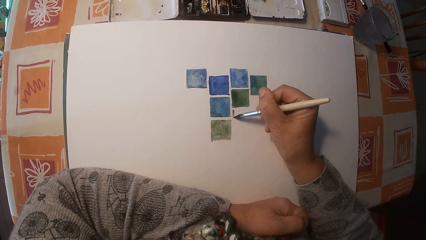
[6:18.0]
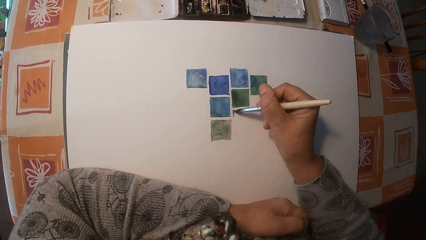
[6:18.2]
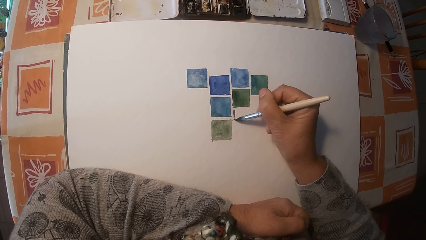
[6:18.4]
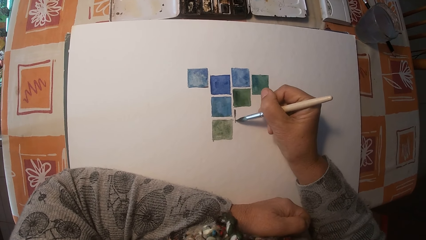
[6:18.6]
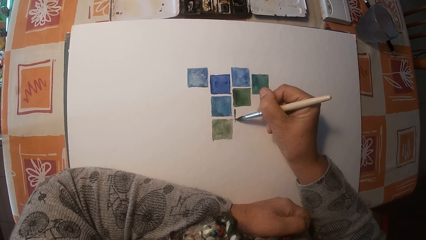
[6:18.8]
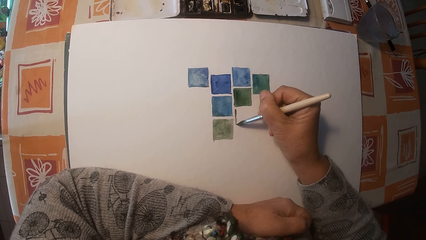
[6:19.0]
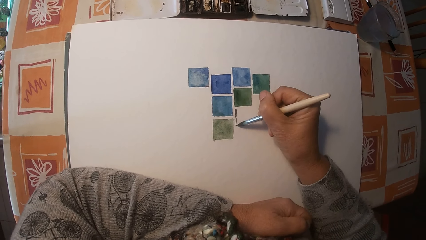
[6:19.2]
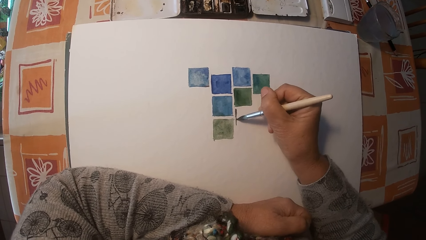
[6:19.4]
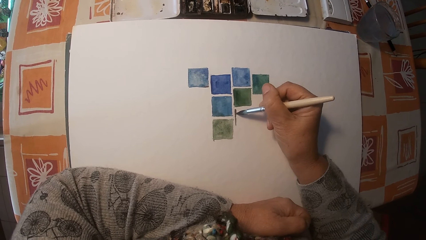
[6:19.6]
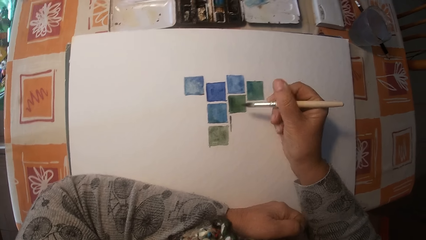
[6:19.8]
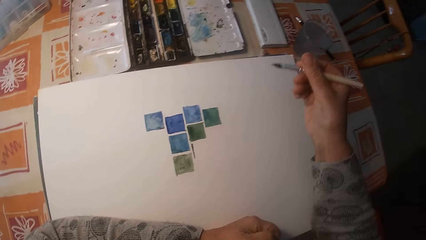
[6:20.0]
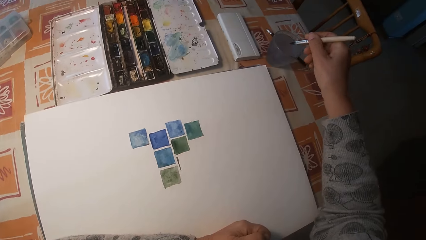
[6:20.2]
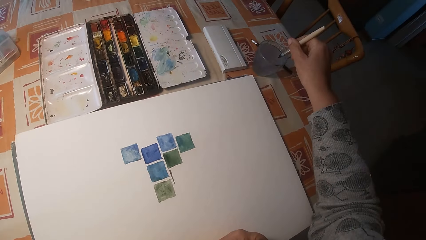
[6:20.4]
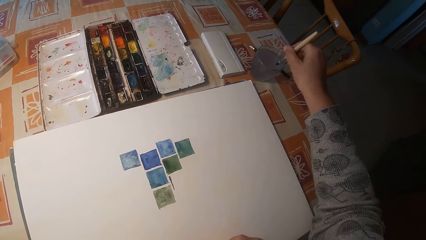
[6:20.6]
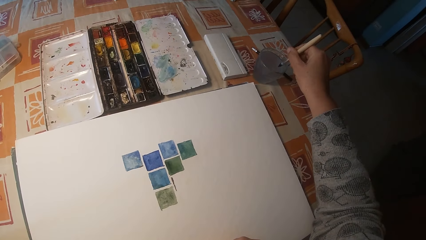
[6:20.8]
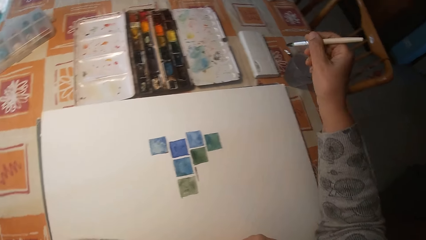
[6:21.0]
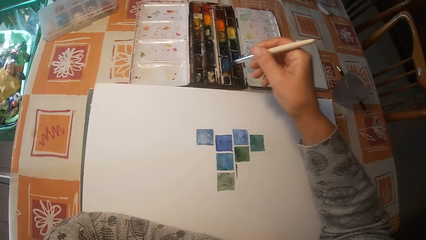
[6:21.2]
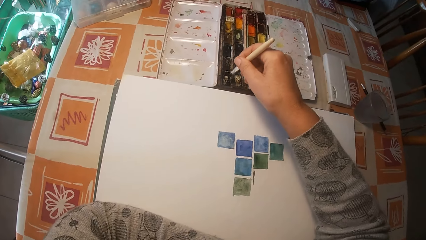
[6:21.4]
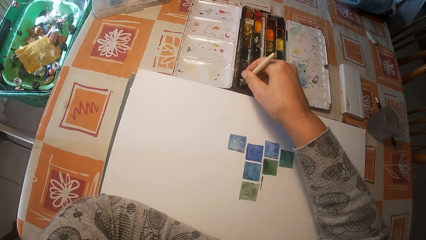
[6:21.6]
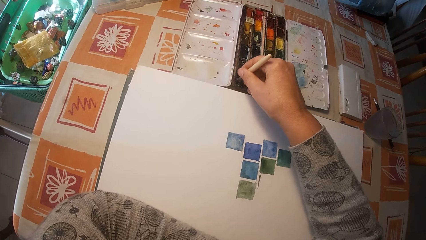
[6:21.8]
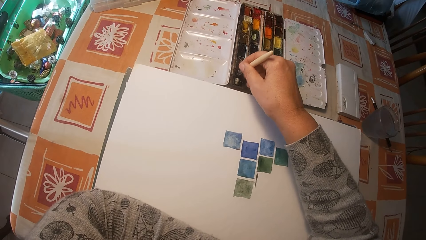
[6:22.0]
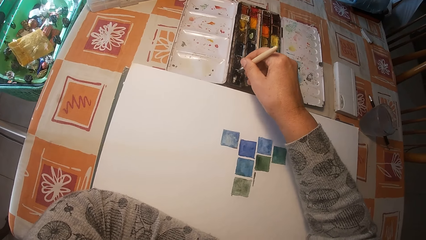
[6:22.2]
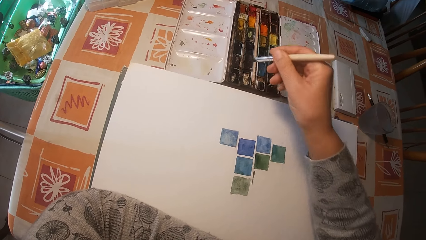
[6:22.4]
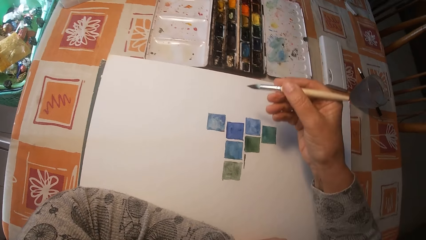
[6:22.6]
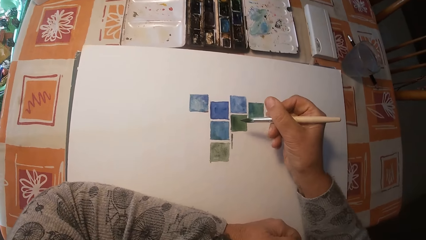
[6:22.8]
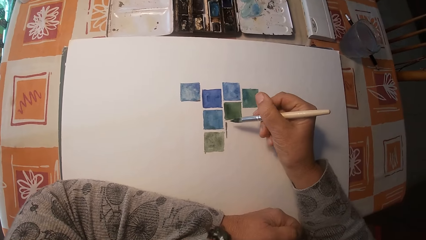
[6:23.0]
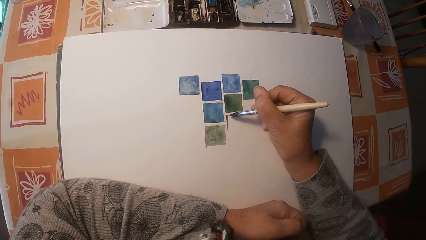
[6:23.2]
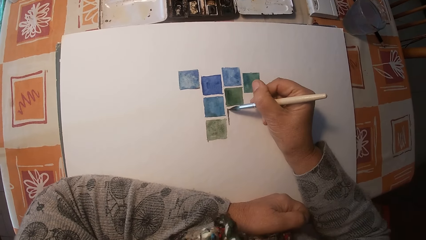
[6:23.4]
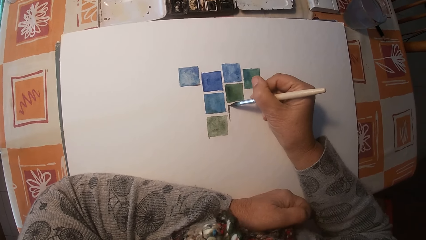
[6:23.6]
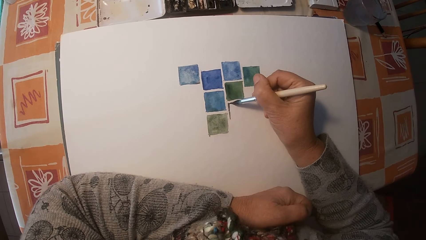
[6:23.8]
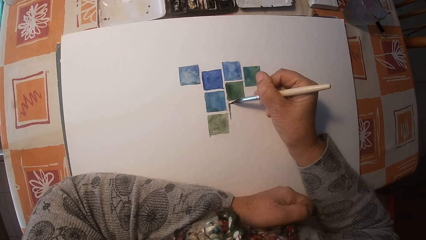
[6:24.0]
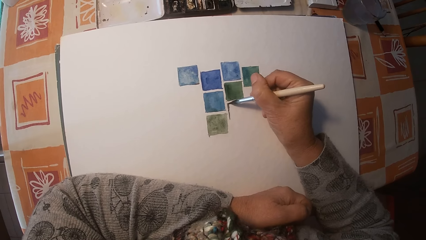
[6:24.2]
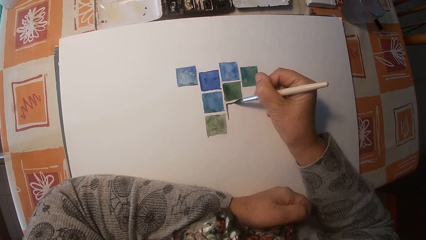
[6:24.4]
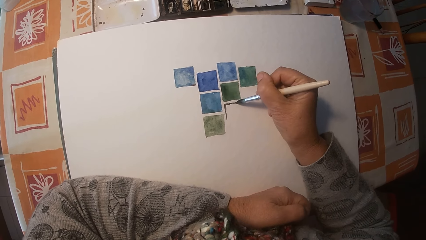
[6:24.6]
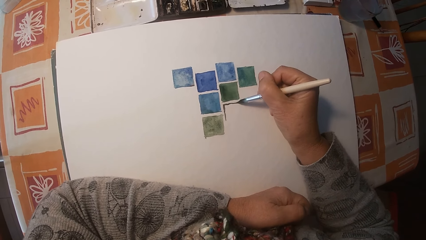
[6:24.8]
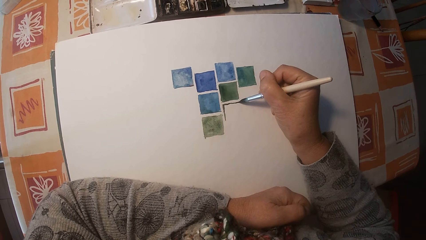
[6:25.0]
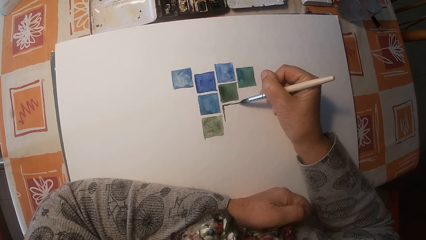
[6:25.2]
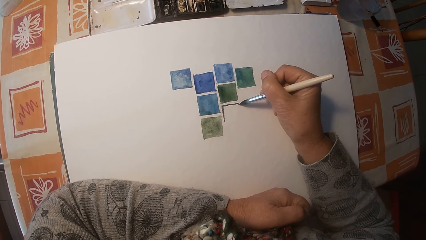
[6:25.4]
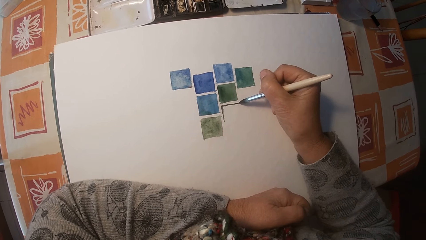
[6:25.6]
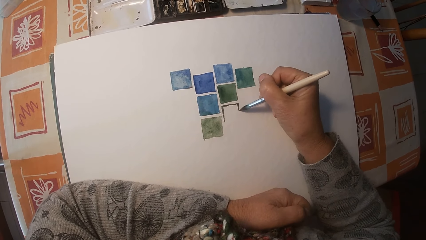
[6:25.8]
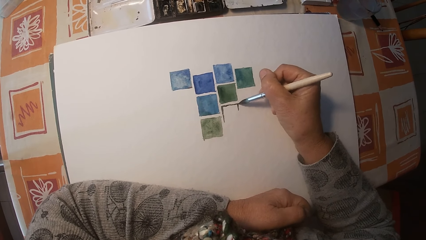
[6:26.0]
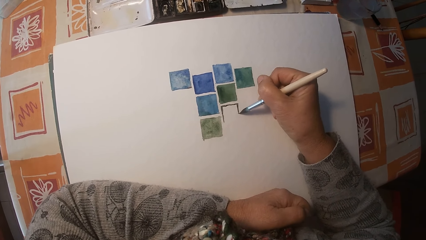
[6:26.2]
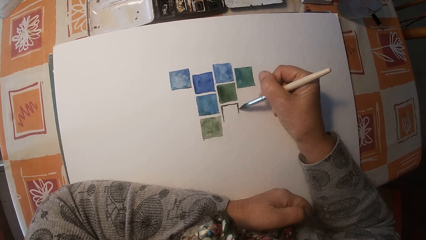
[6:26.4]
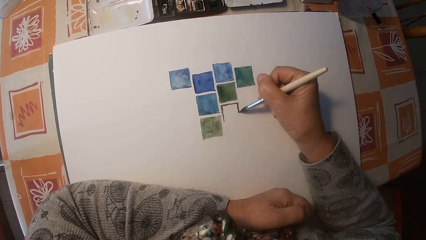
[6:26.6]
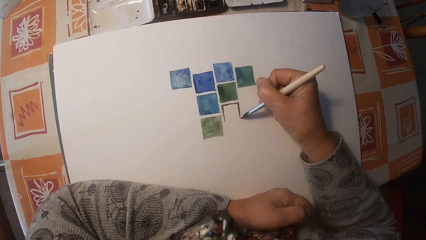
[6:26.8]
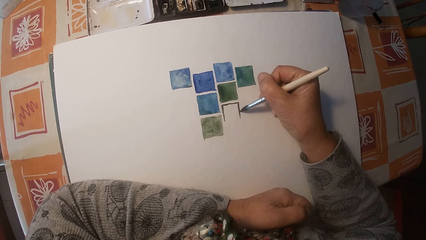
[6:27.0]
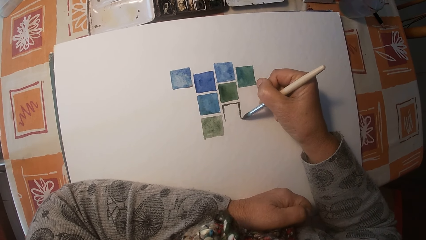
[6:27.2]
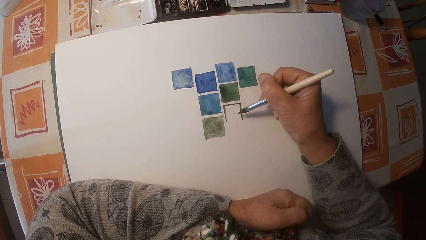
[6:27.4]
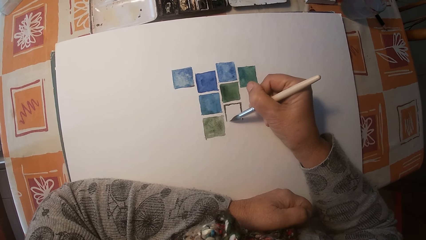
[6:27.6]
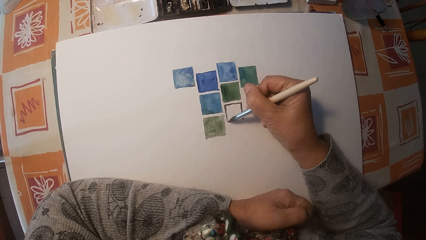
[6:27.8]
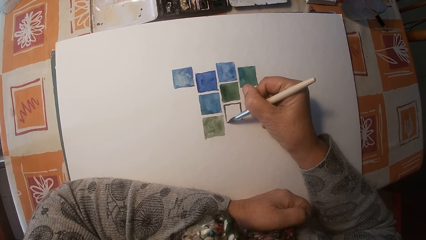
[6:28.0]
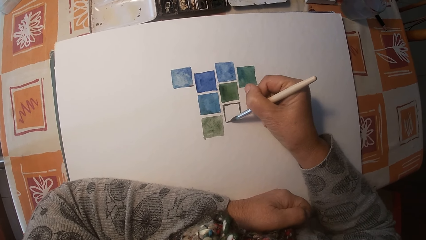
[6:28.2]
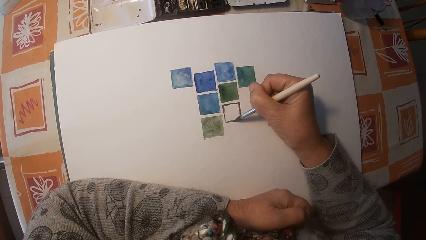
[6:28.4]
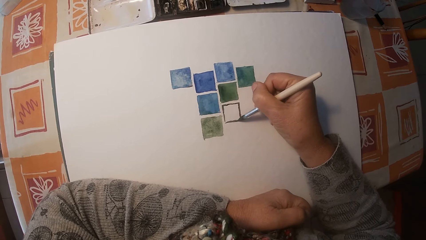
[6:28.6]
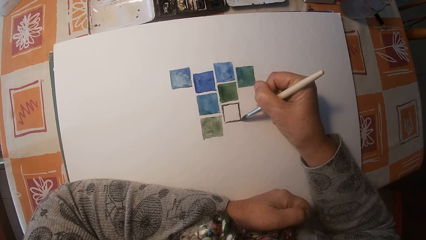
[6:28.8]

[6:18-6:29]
The camera wearer removes the brush on the drawing book. They dip the brush in the cup of water. They remove the brush in the cup of water. They mix the paint on the paint box or gouache paint set with the brush. They remove the brush on the paint box. They paint the drawing book with the brush.

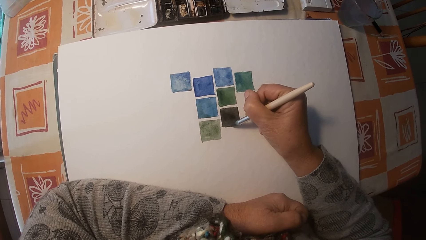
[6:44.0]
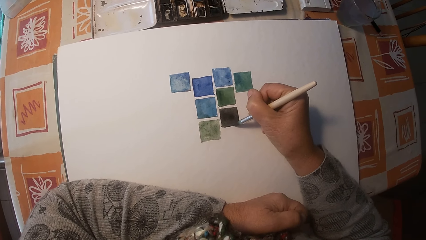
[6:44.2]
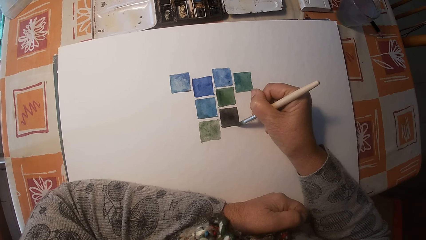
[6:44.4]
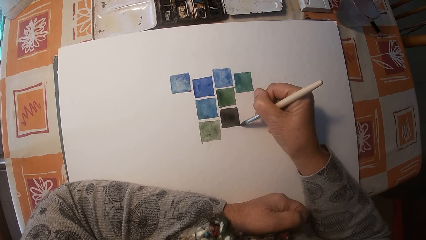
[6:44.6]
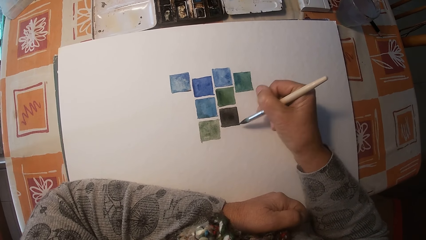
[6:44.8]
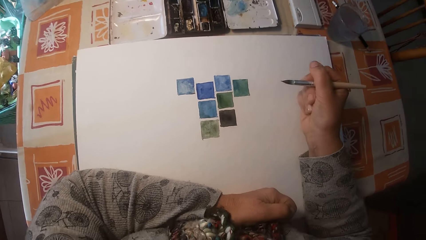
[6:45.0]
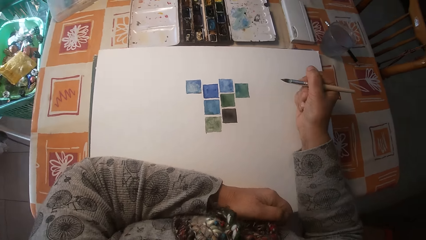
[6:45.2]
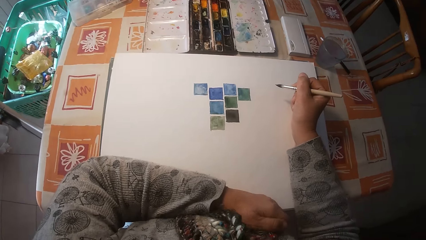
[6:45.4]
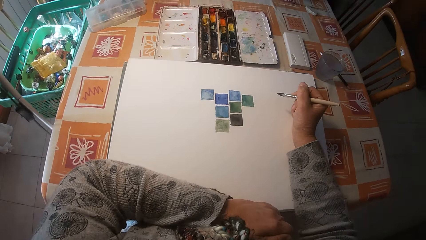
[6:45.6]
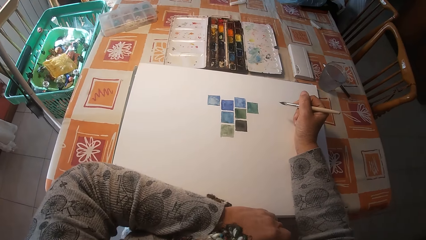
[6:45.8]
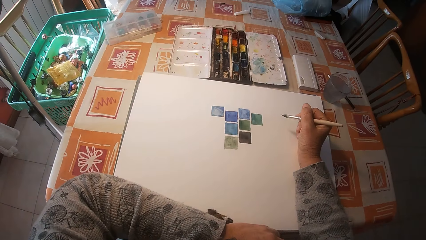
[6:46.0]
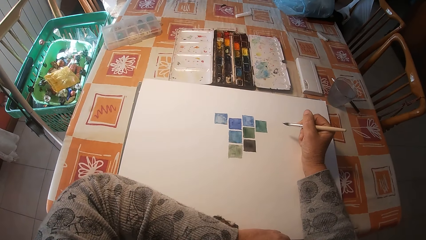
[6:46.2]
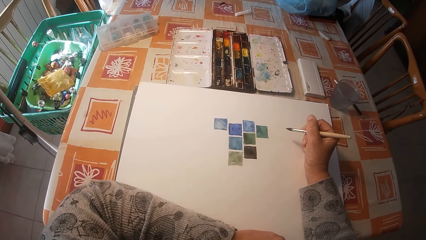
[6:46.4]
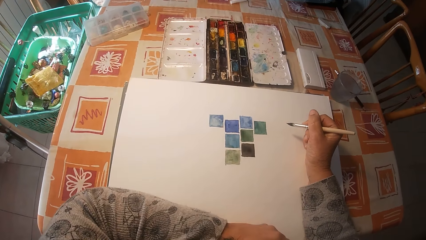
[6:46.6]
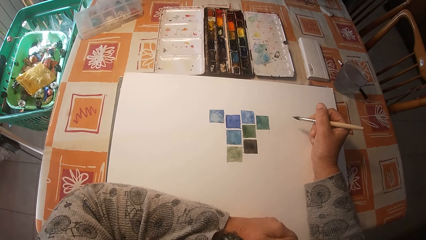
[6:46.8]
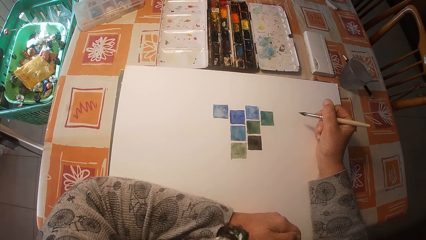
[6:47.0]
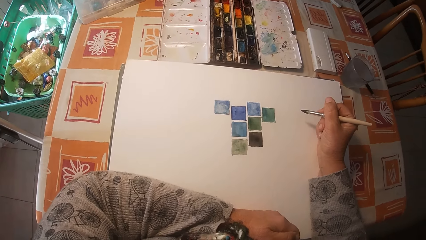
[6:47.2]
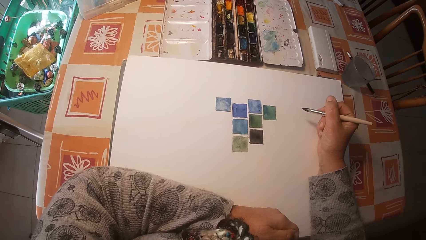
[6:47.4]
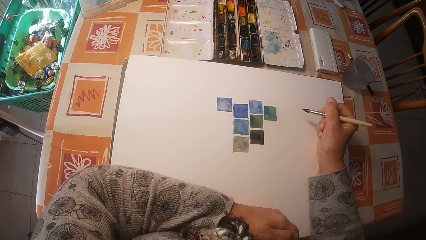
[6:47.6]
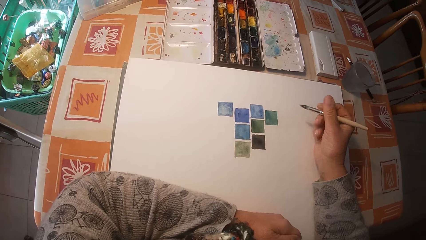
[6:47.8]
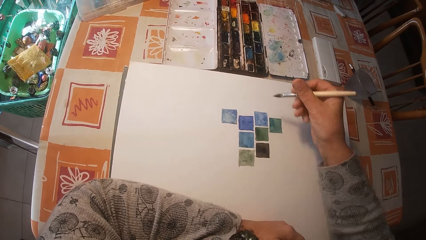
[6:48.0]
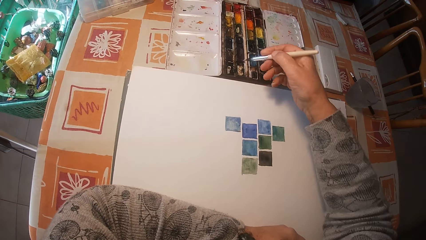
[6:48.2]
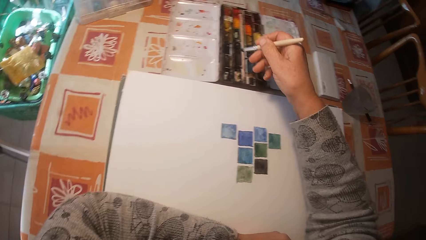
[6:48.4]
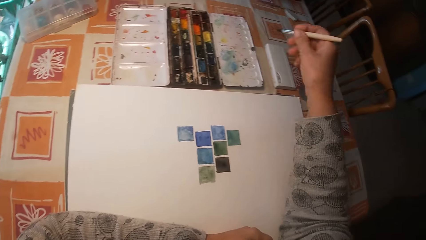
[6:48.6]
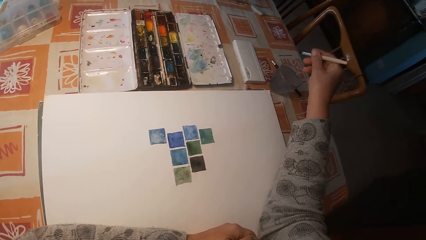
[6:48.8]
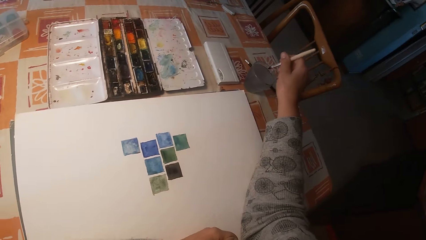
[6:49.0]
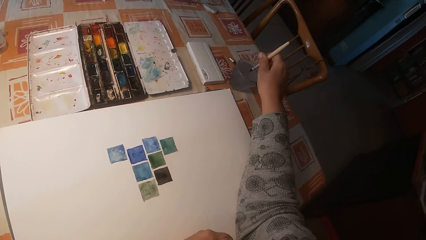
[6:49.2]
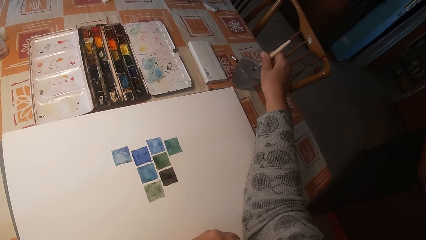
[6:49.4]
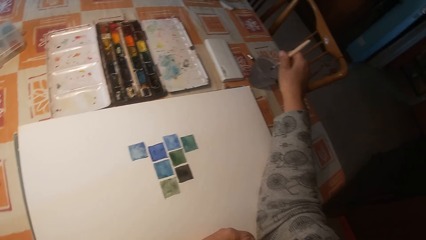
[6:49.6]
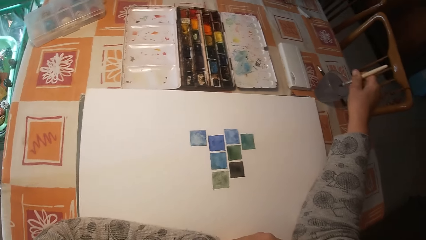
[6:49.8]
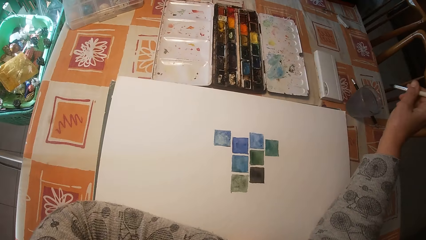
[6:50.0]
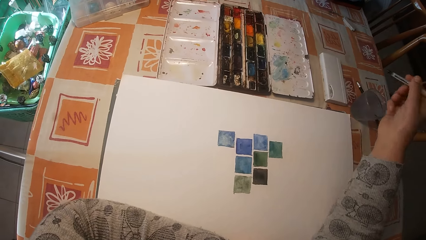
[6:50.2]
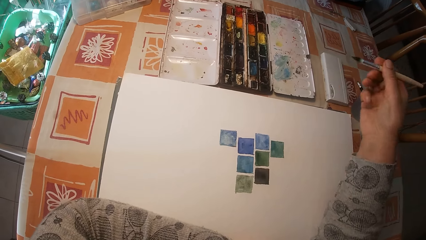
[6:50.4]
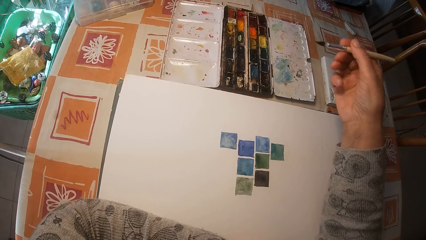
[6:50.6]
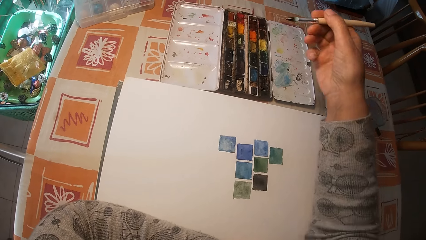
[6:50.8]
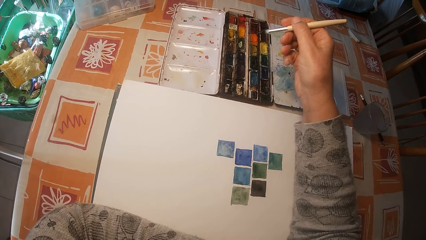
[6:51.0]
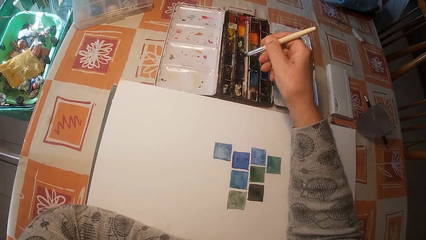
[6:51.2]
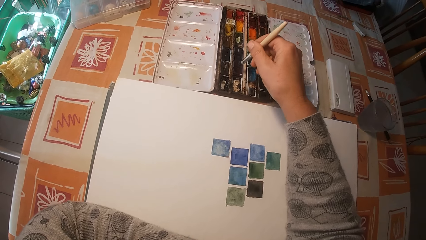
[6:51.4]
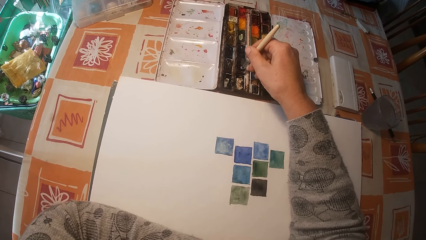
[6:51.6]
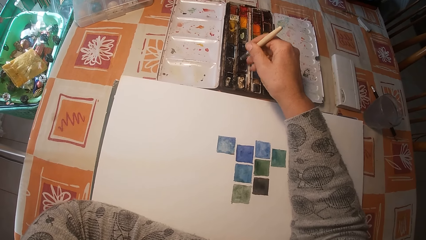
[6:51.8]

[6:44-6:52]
The camera wearer removes the brush on the drawing book. He adjusts his left arm on the drawing book. He holds the brush. He dips the brush in the cup of water. He removes the brush in the cup of water.
